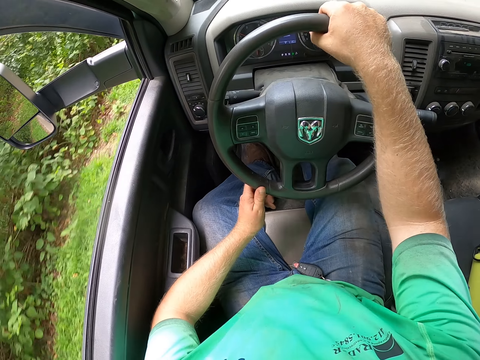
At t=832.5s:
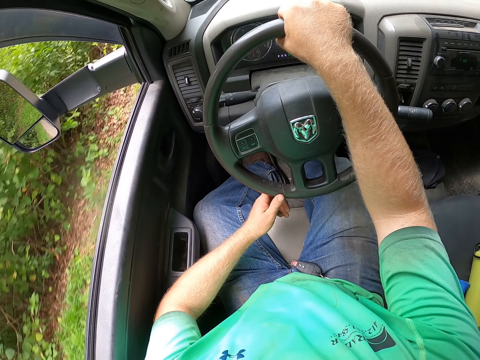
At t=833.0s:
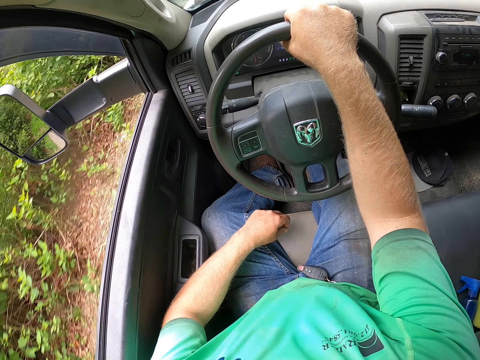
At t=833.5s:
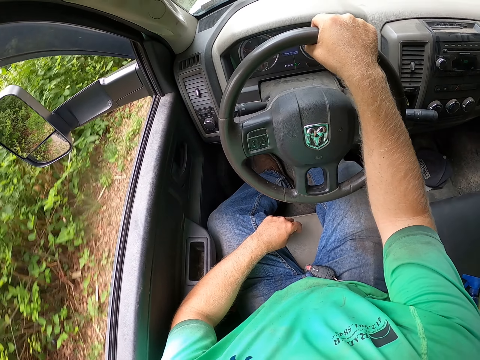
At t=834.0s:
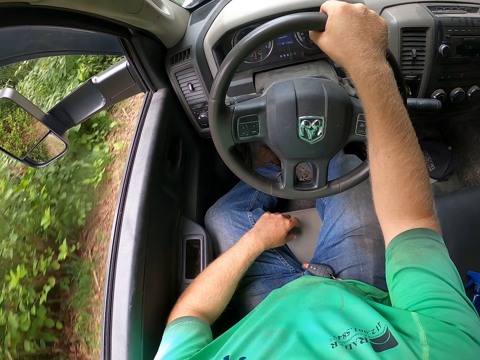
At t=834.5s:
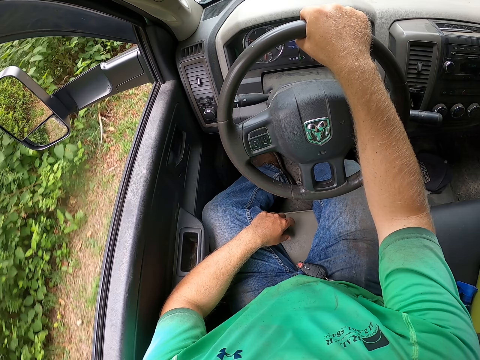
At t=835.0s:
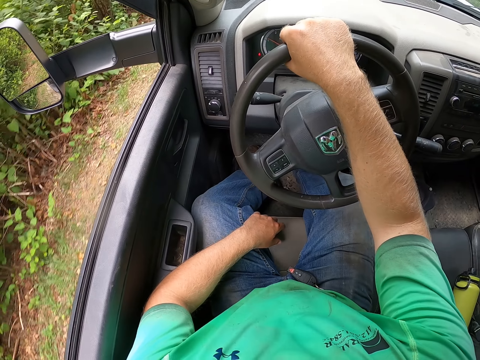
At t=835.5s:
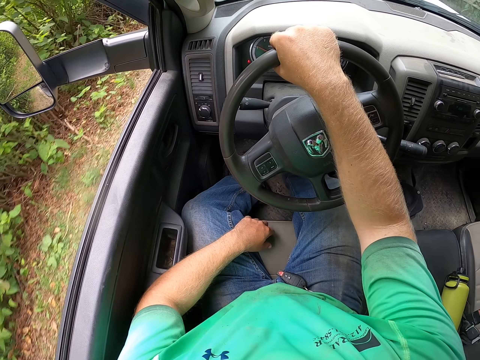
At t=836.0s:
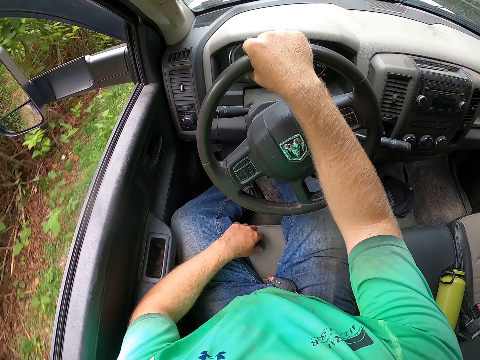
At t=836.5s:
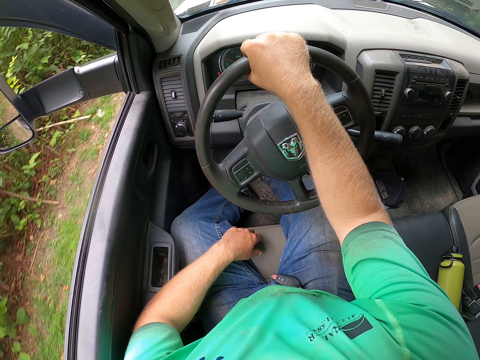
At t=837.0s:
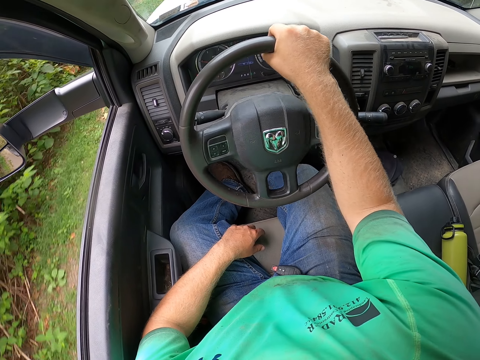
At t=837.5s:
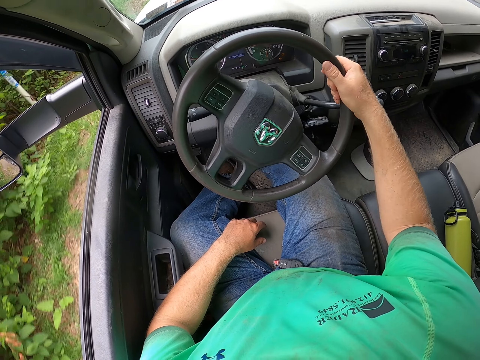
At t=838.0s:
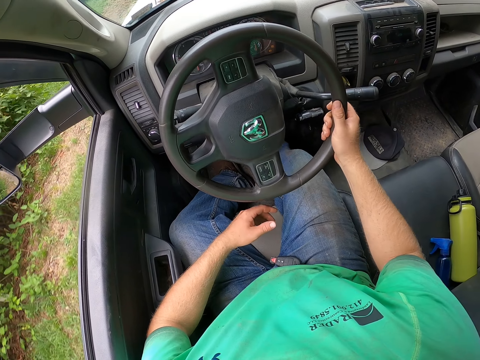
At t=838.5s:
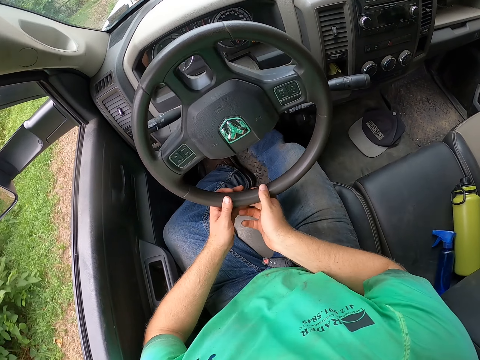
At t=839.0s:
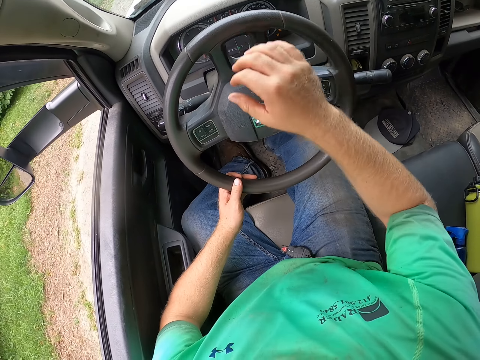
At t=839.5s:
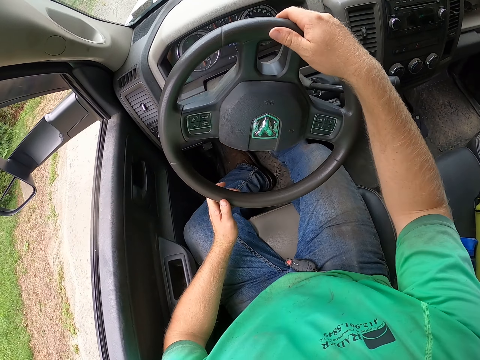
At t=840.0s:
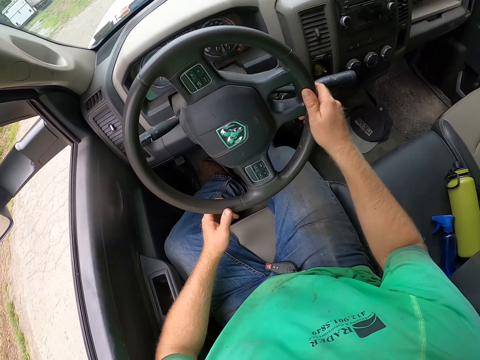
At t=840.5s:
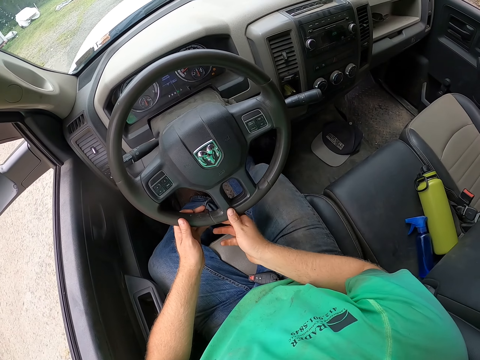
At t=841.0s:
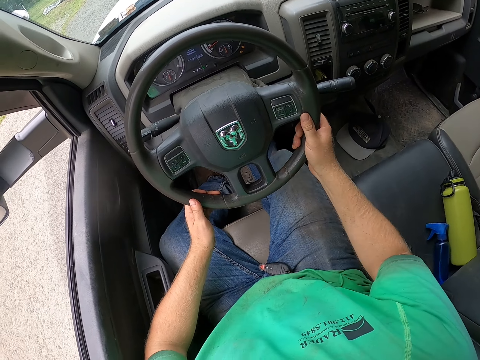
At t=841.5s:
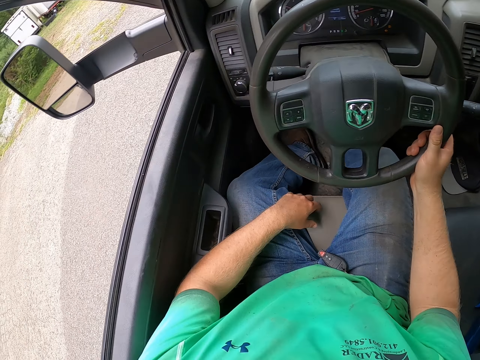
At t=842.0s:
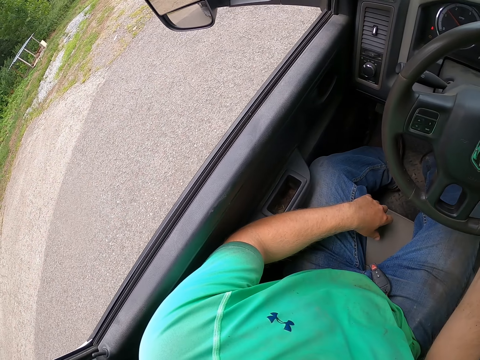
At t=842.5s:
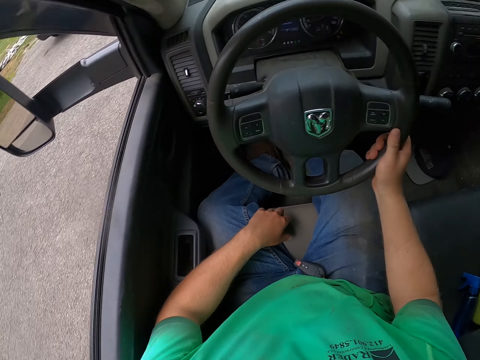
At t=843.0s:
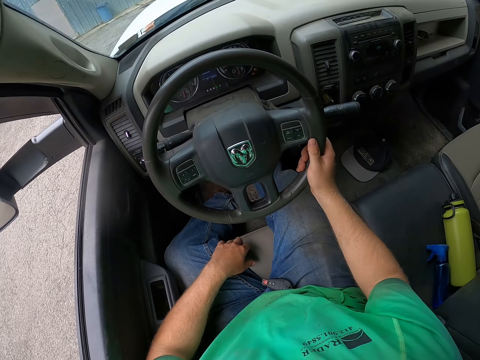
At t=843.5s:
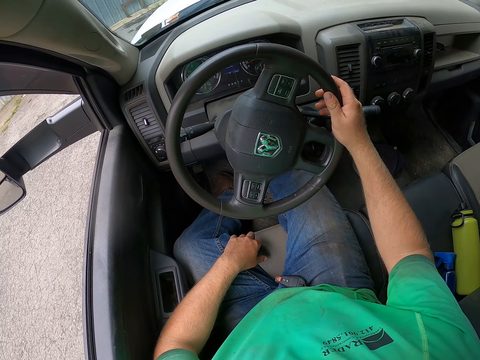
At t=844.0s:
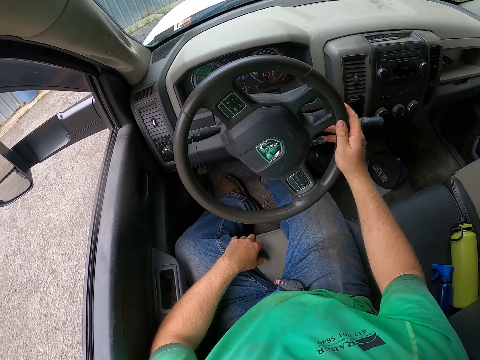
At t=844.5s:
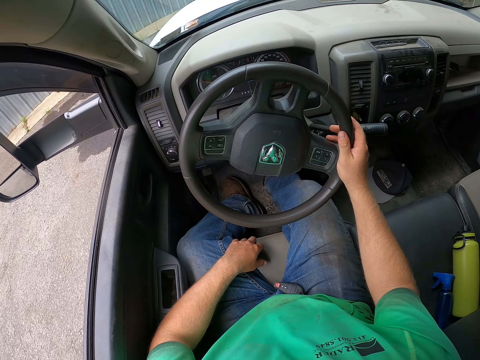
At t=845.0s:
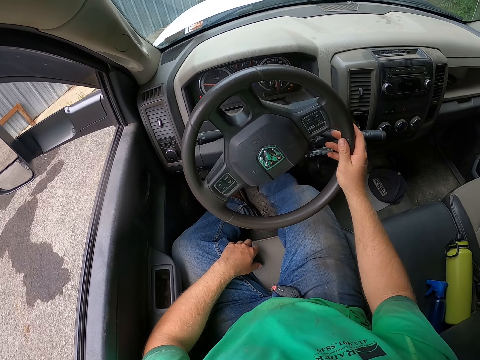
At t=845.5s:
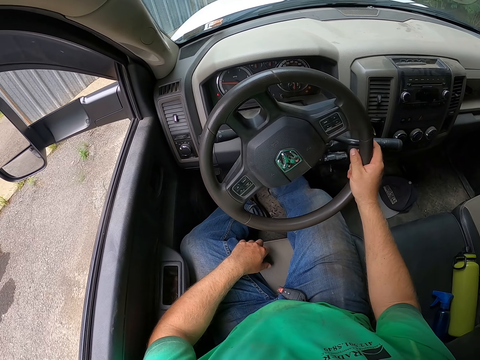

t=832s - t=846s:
The camera wearer drives the truck with the steering wheel in his right hand. He drives the truck with the steering wheel in his hands. He drives the truck with the steering wheel in his right hand. He looks around the compound.

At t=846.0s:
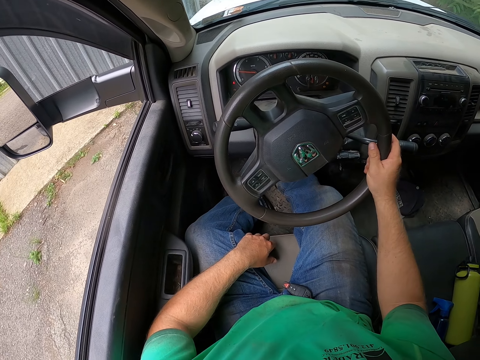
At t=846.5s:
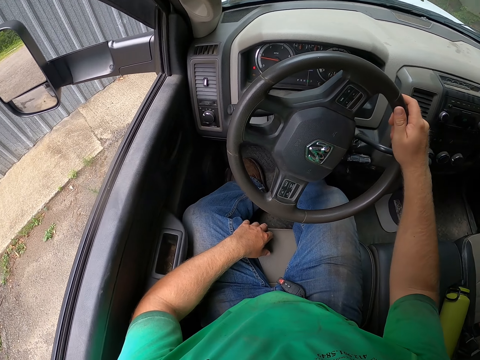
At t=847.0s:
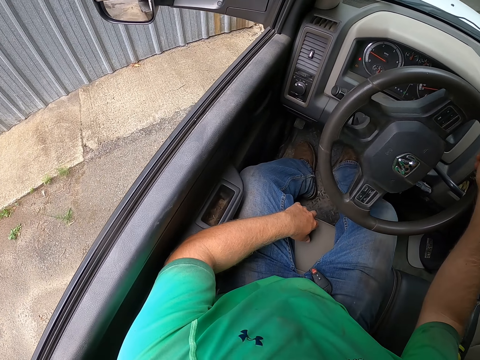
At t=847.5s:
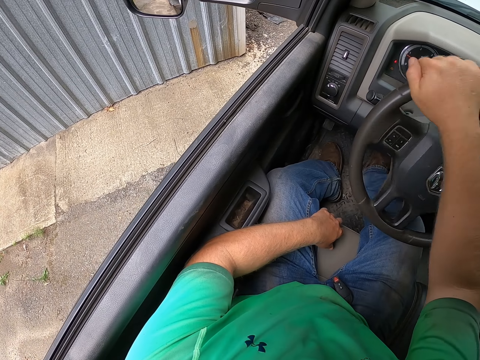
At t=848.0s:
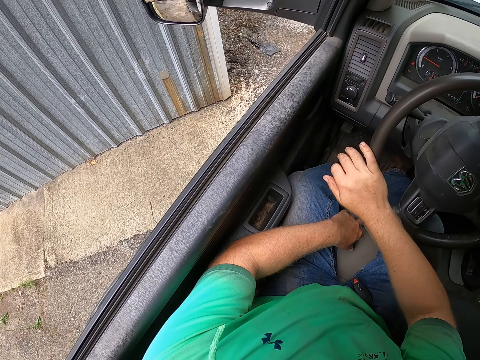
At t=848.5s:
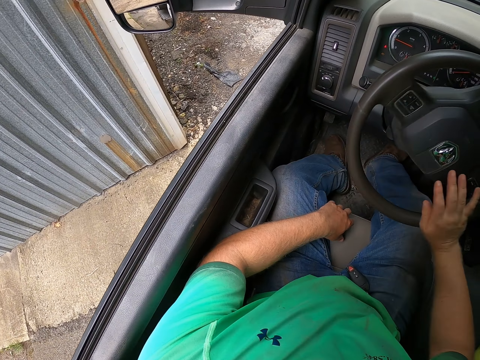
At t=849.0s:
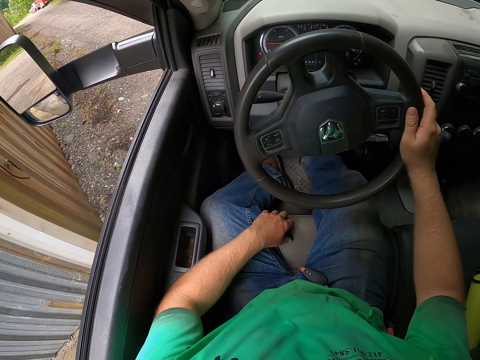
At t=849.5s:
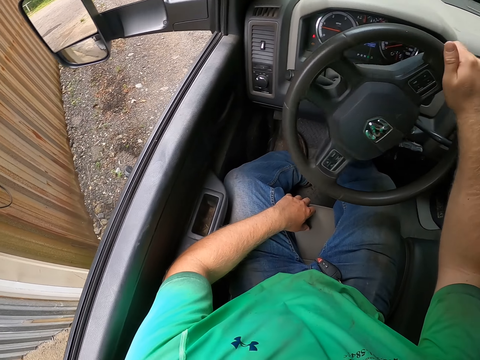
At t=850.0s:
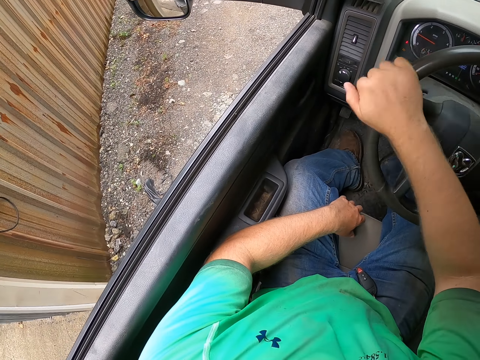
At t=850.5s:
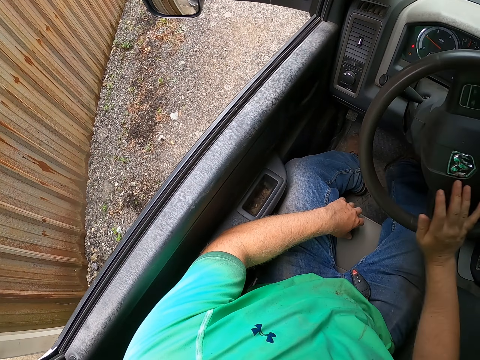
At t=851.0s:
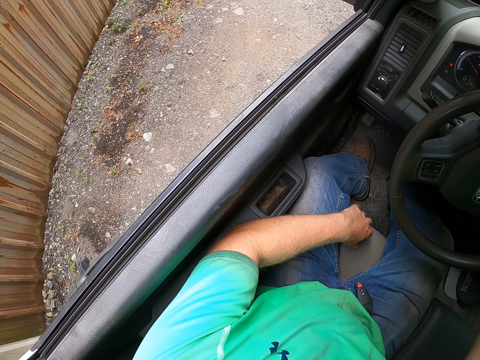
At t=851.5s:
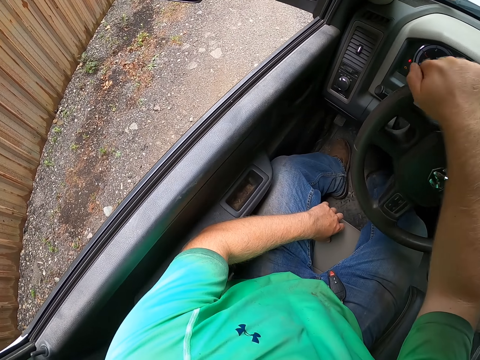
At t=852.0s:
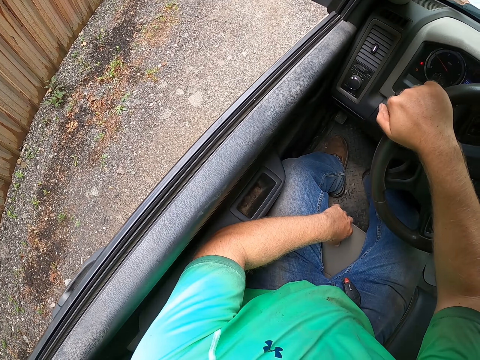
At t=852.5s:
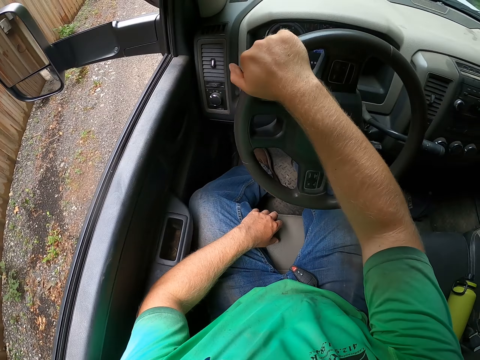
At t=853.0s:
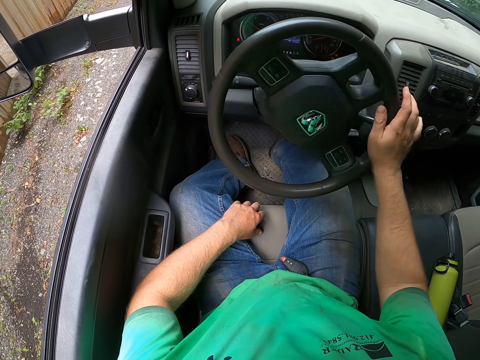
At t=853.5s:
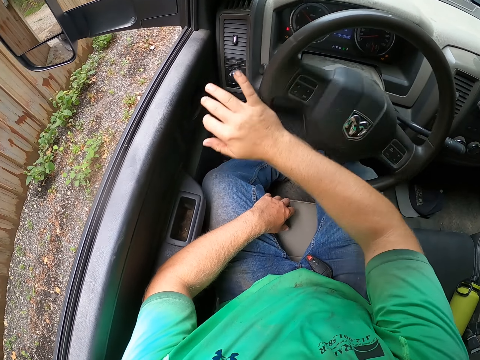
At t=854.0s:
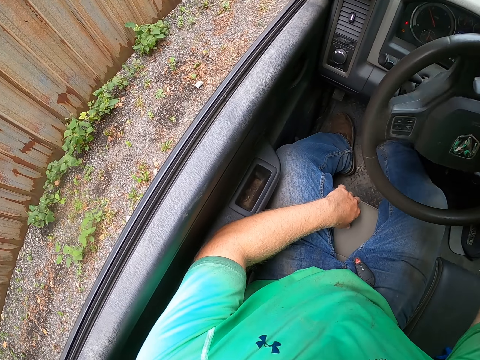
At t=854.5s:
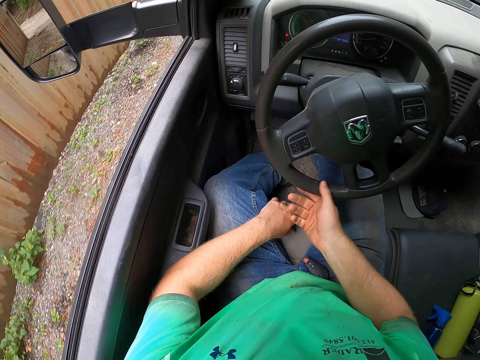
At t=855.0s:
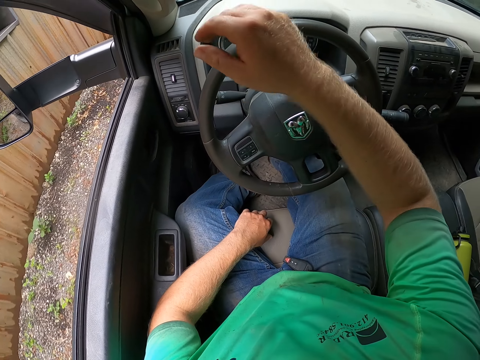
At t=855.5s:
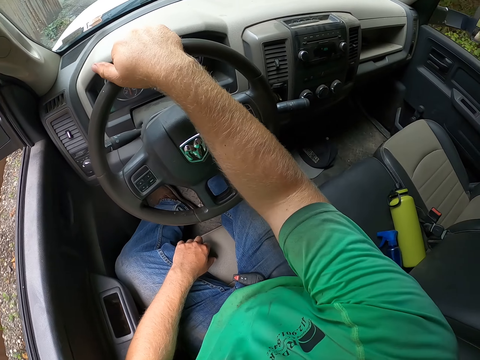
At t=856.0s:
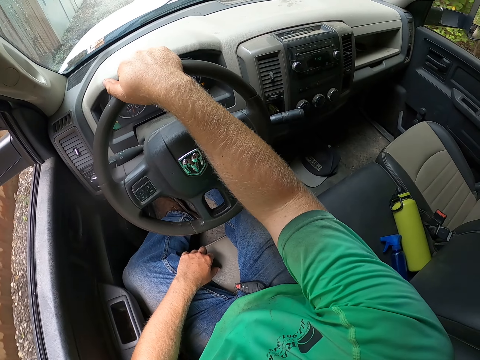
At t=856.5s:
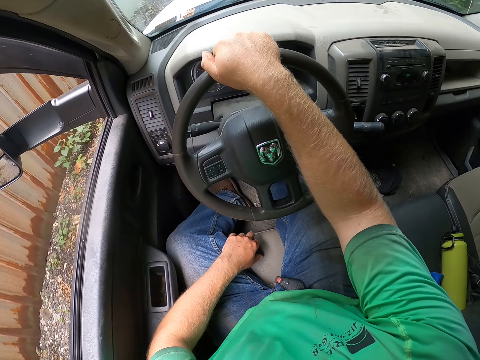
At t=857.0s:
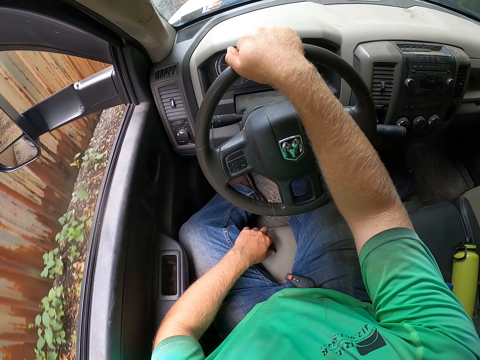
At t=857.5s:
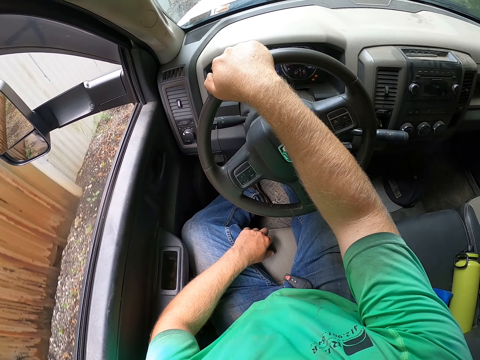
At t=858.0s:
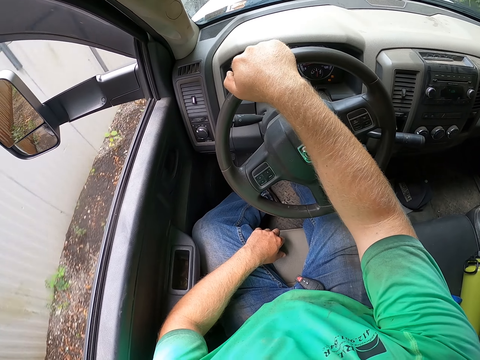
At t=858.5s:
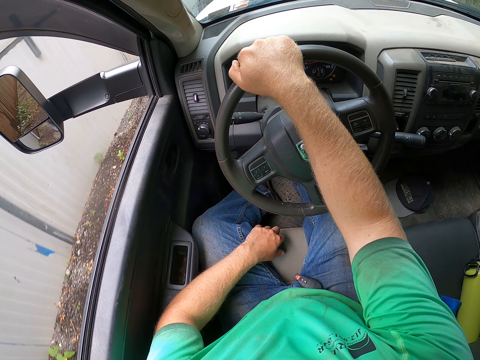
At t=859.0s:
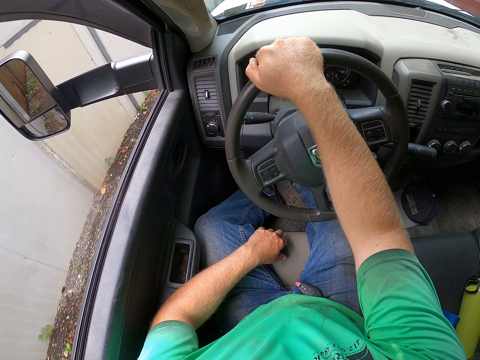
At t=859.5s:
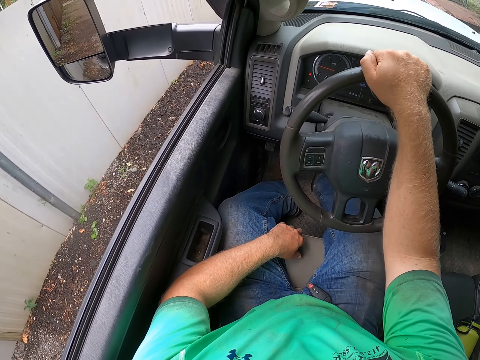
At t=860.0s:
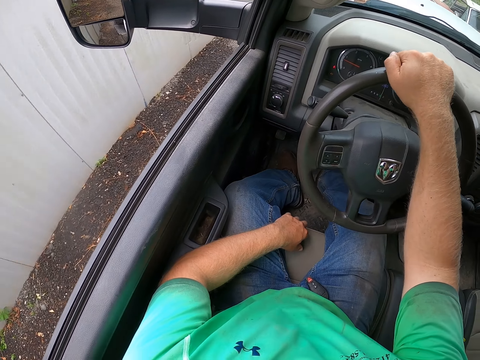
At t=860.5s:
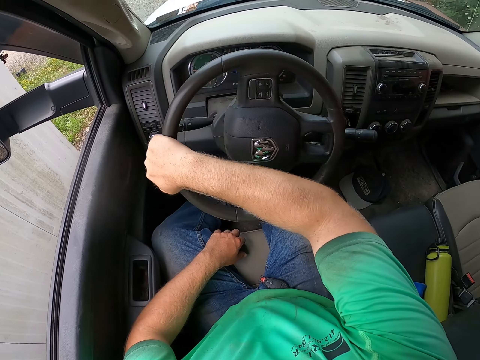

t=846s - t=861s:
The camera wearer looks around the compound. They drive the car.
